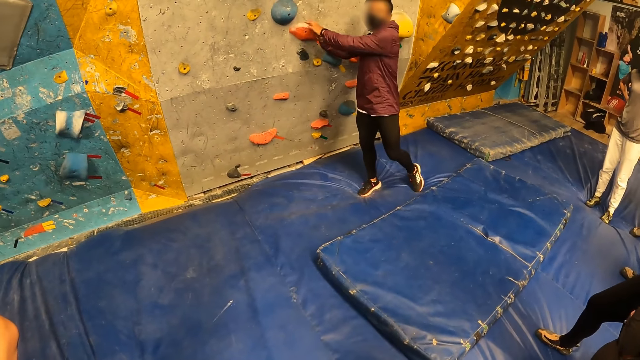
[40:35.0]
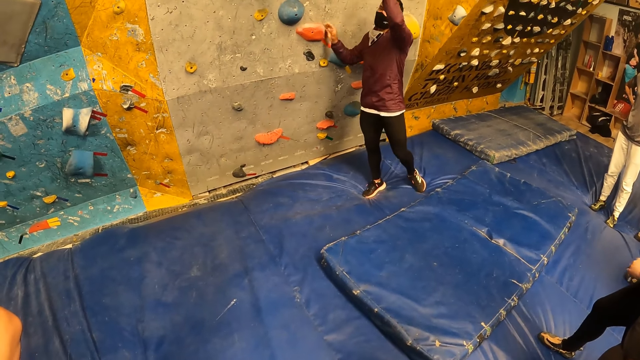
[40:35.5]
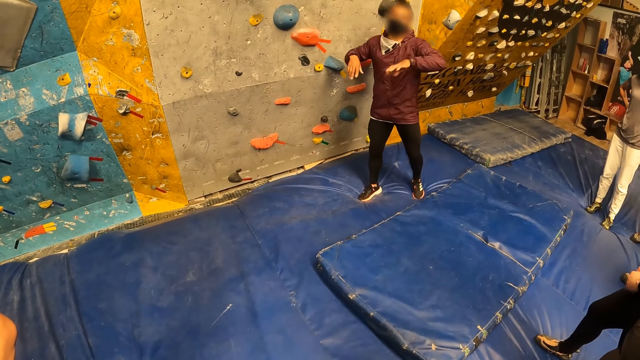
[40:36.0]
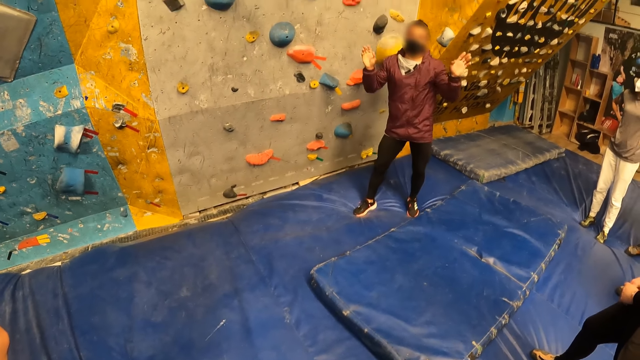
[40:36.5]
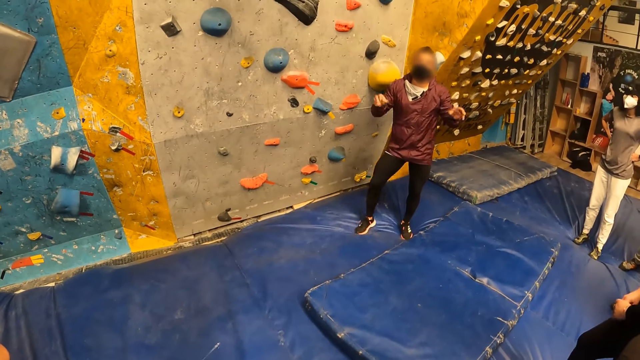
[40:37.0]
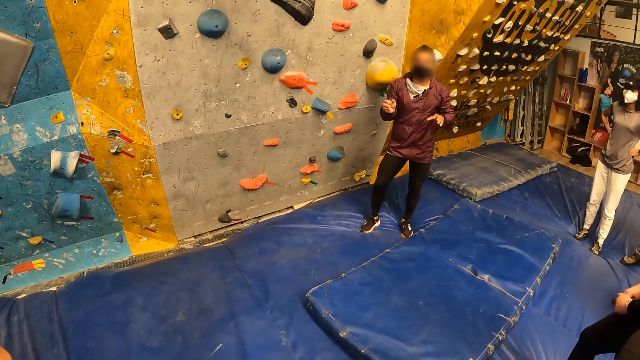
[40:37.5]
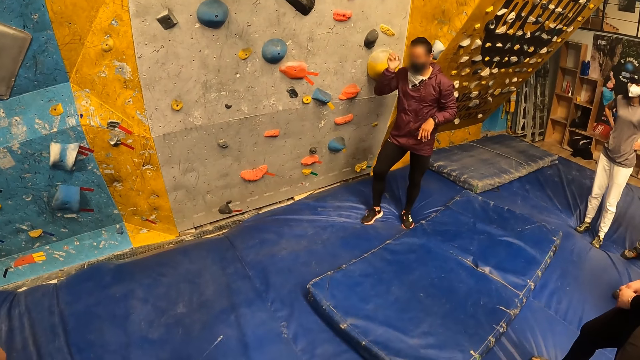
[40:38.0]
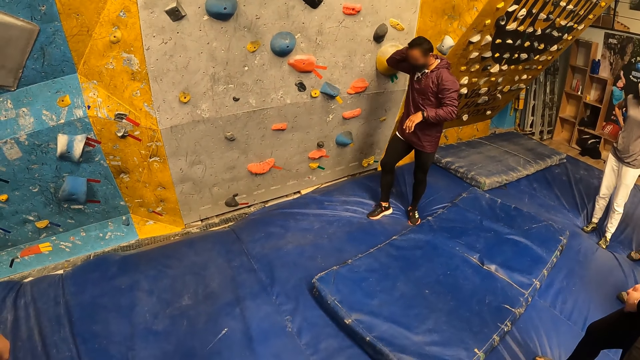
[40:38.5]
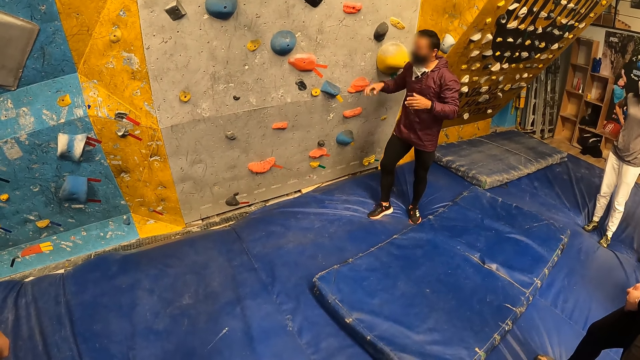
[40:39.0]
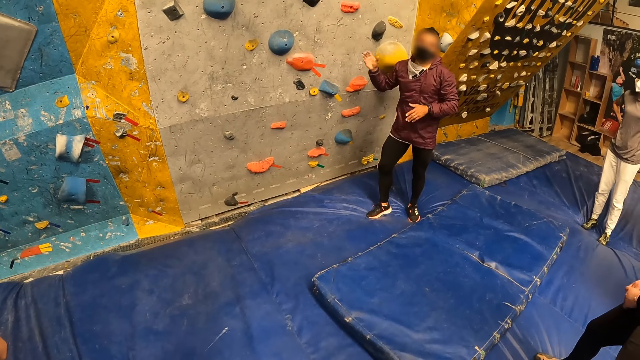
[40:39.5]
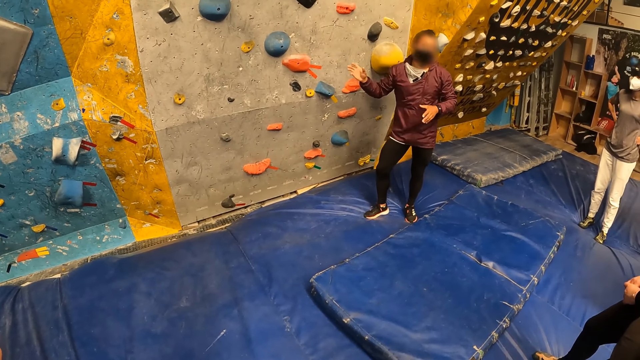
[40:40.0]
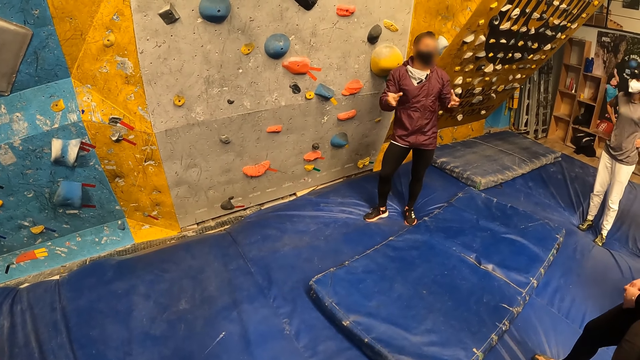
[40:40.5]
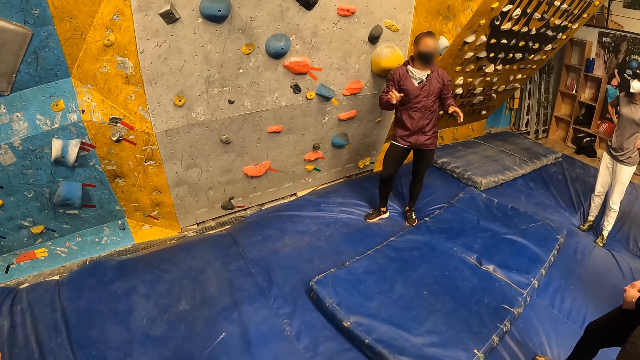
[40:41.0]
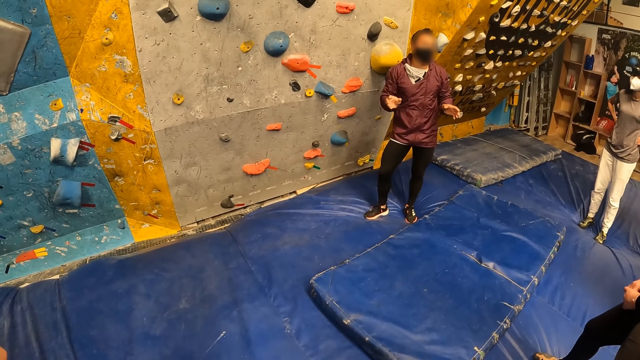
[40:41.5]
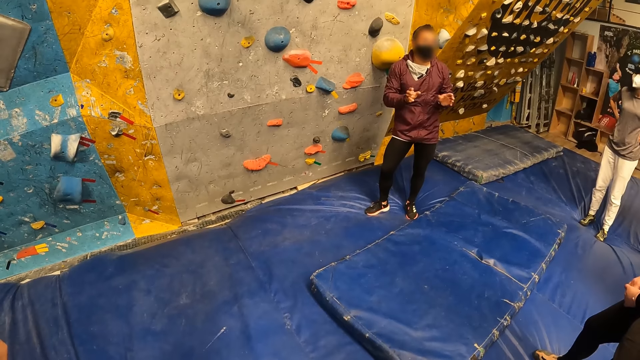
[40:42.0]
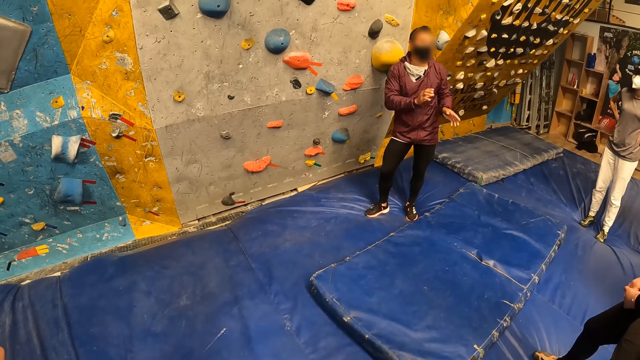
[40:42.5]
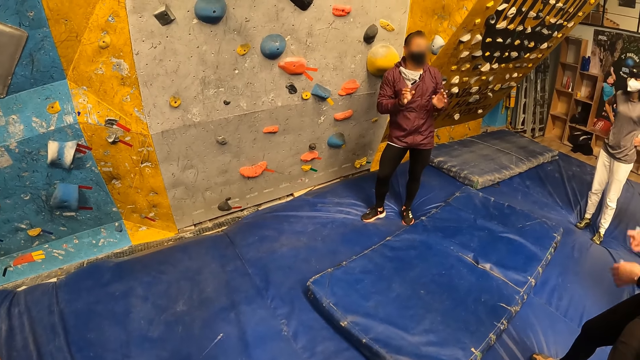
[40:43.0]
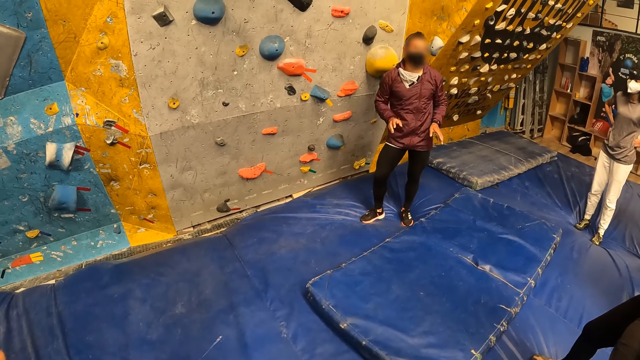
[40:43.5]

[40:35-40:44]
A man touches the wall and moves his hands. The man touches the back of his head with his left hand.

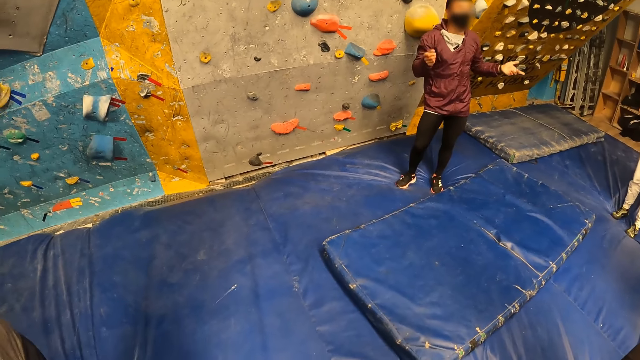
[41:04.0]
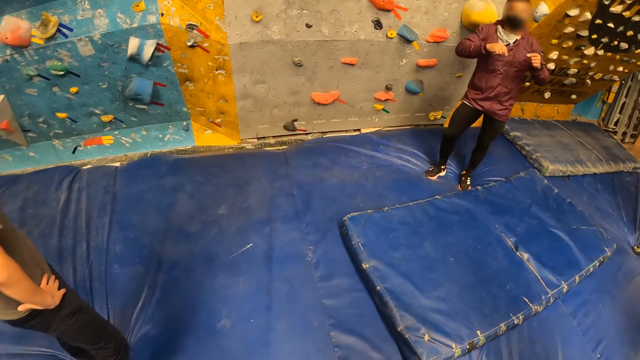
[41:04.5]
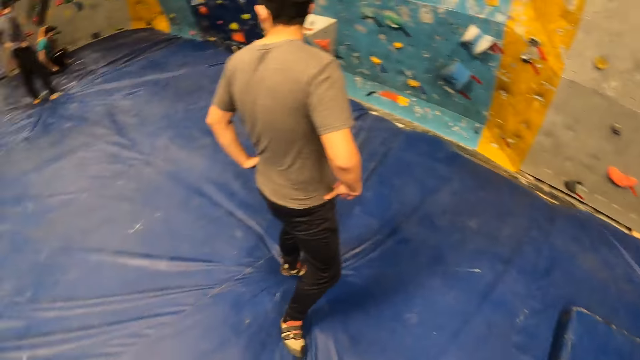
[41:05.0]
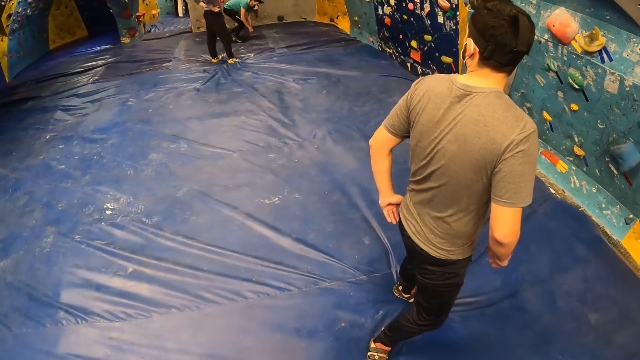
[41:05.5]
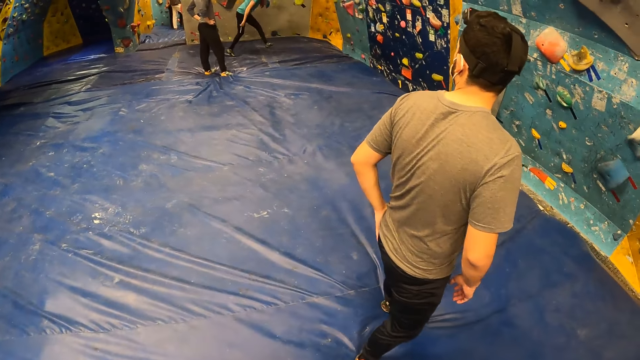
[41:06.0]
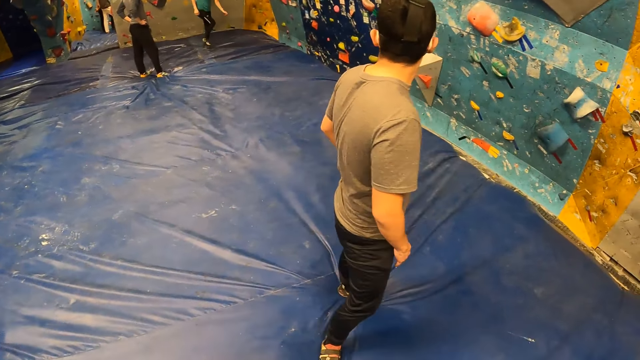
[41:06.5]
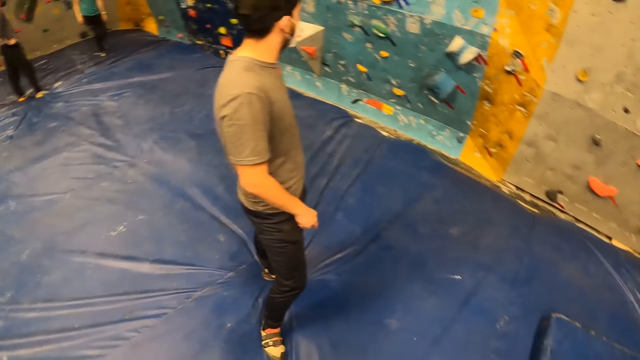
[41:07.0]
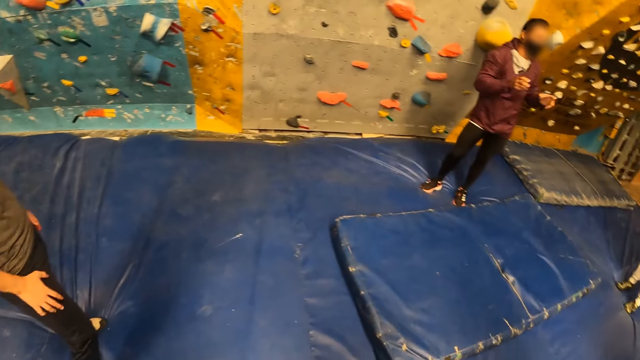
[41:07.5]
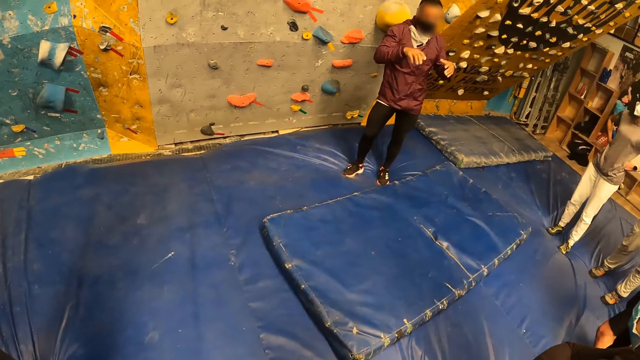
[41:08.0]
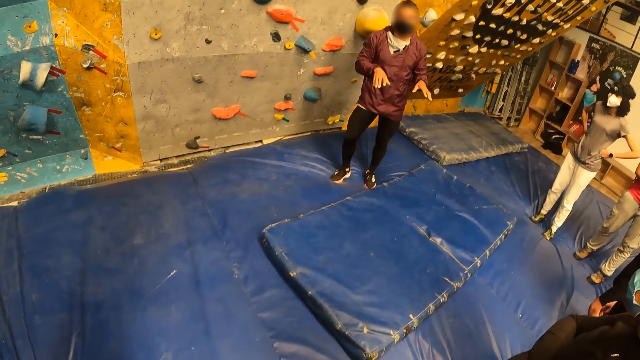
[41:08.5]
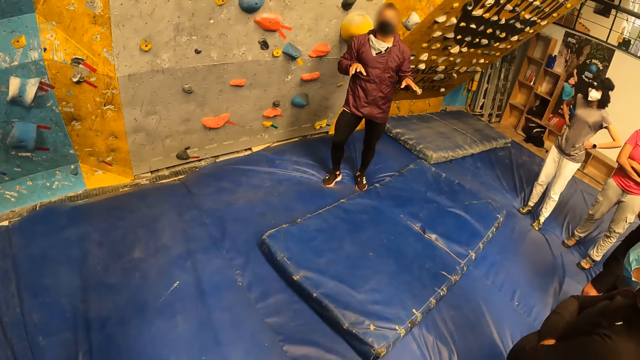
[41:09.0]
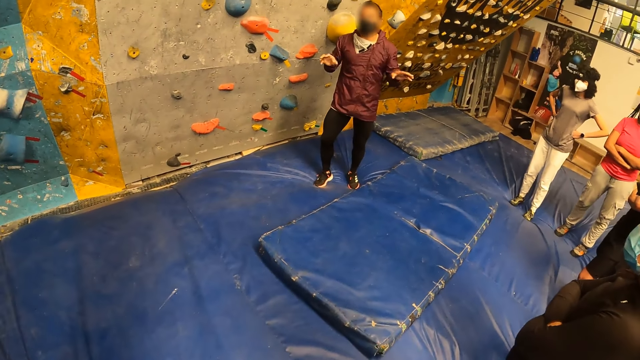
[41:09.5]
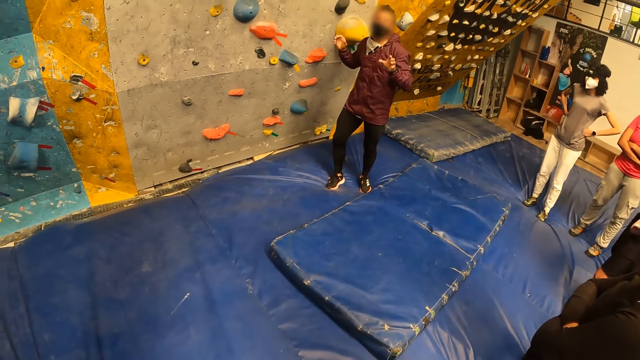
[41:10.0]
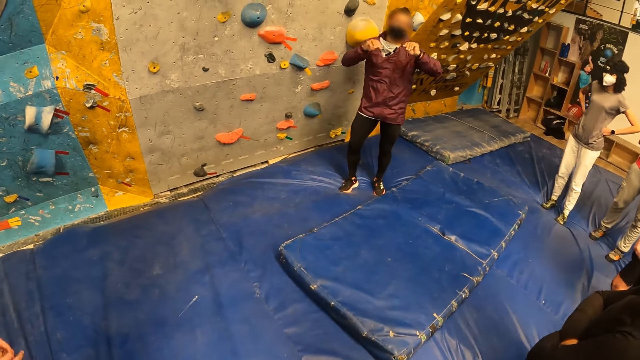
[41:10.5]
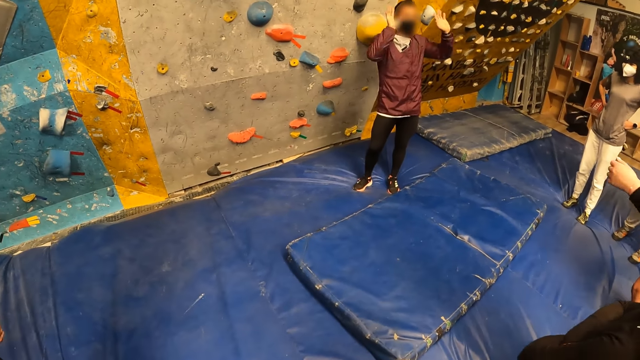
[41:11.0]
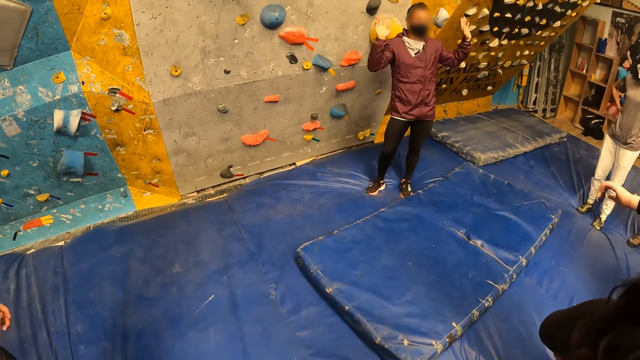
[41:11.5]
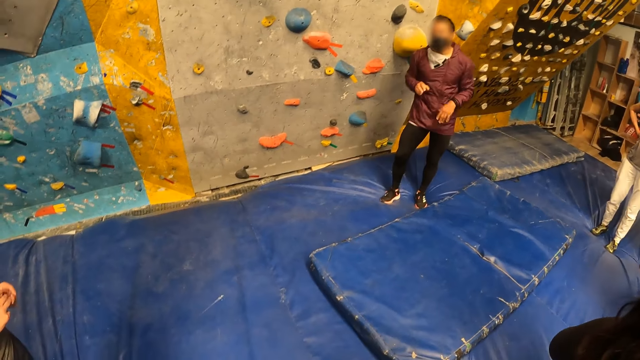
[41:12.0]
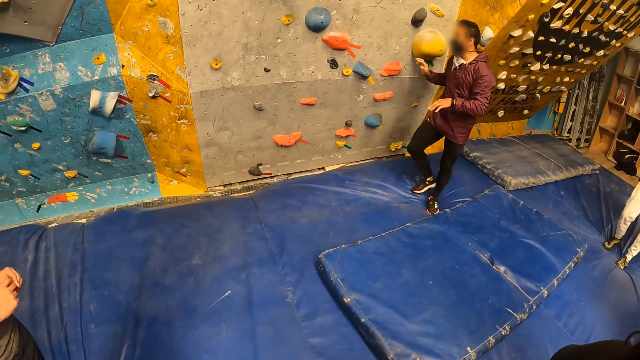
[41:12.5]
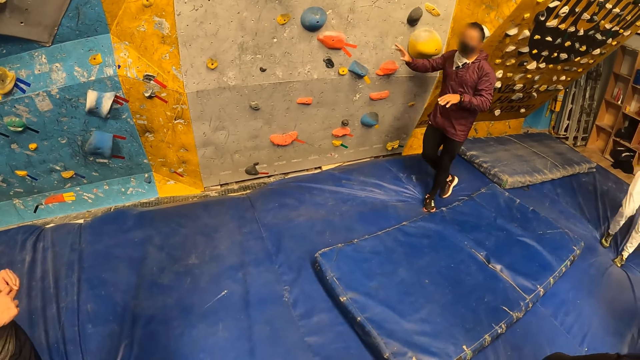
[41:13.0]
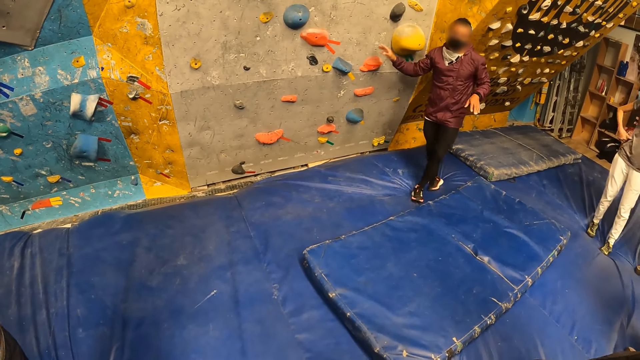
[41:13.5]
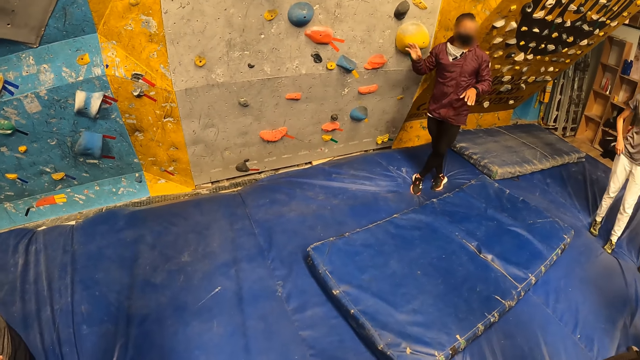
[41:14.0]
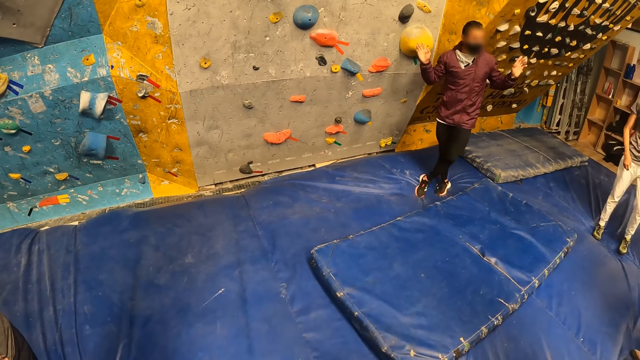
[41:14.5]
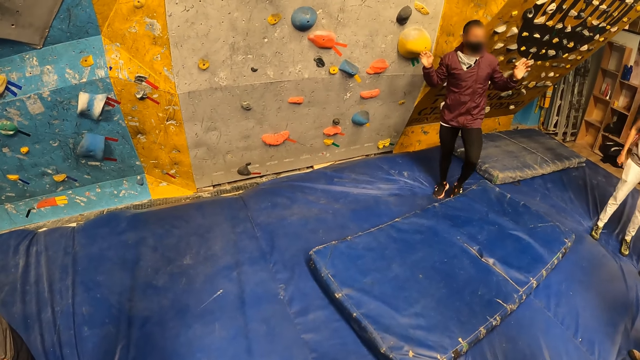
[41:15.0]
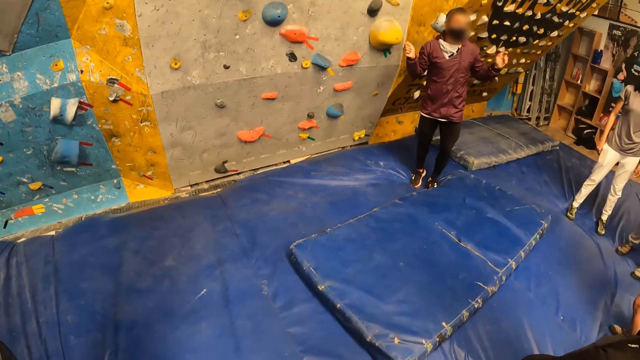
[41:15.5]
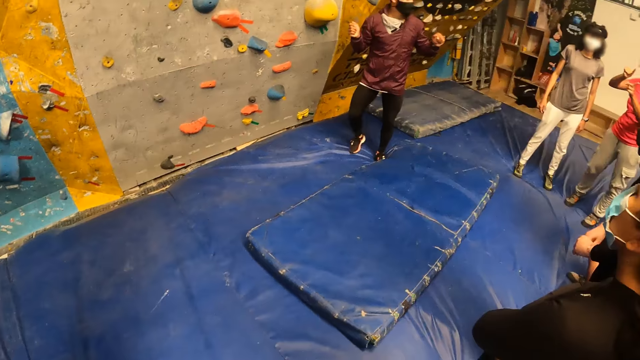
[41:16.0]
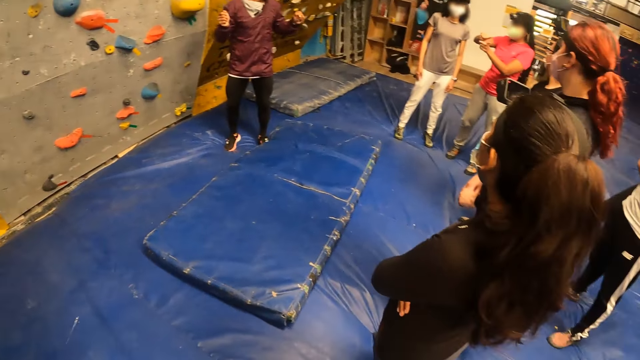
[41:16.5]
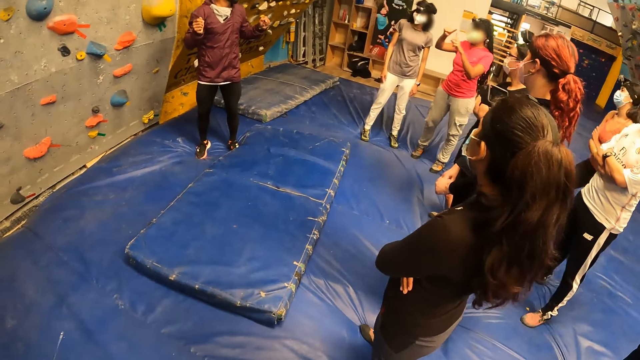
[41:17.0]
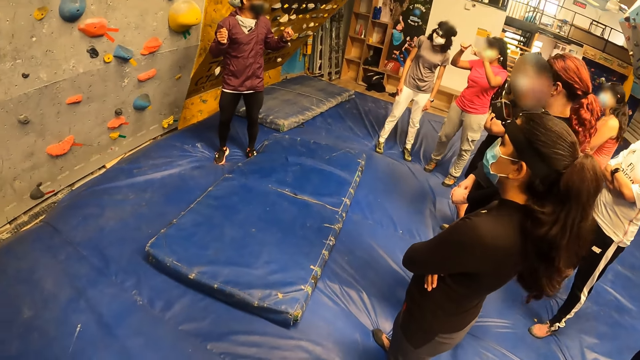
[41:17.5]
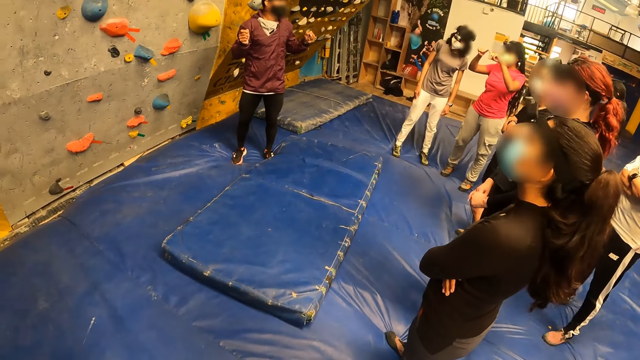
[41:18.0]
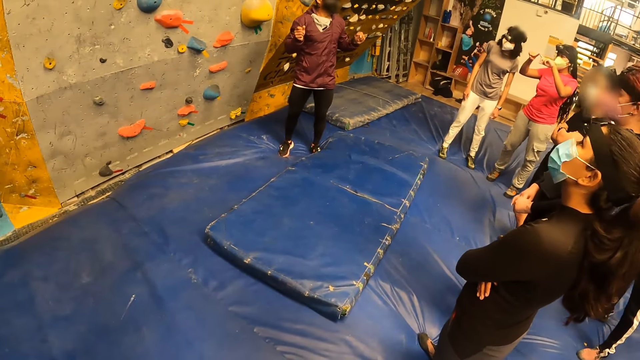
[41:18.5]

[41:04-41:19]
The camera wearer looks around the boulder gym. They stare at a man. The man interacts with the crowd. The camera wearer looks around the boulder gym.
